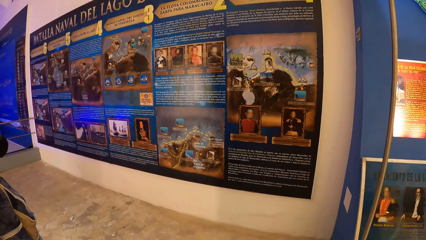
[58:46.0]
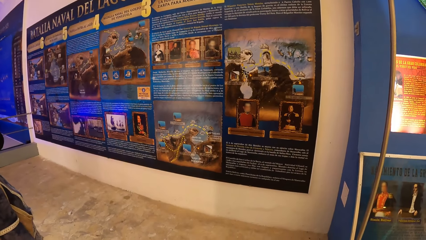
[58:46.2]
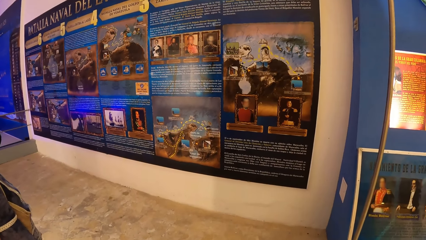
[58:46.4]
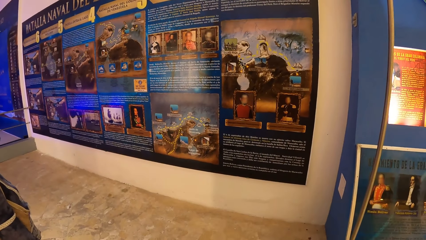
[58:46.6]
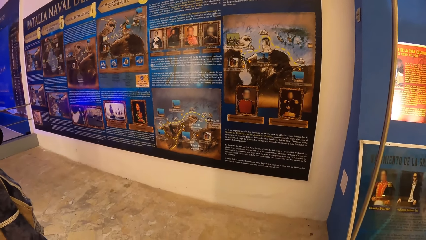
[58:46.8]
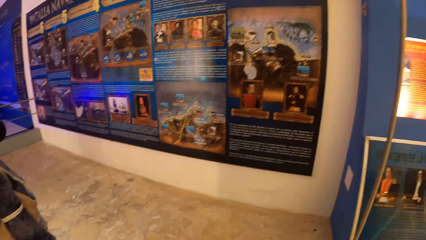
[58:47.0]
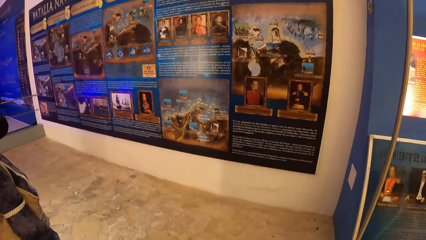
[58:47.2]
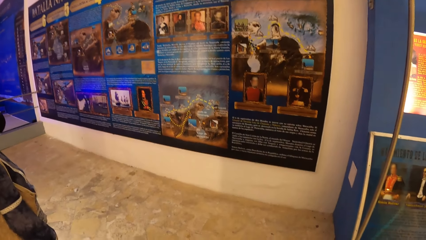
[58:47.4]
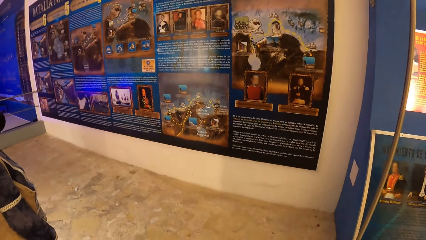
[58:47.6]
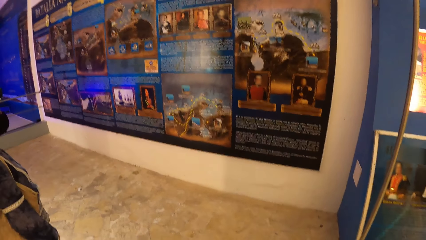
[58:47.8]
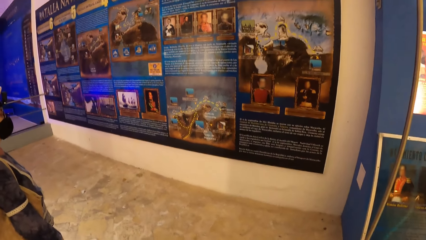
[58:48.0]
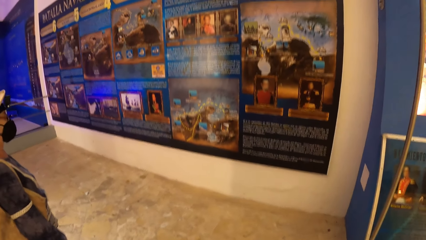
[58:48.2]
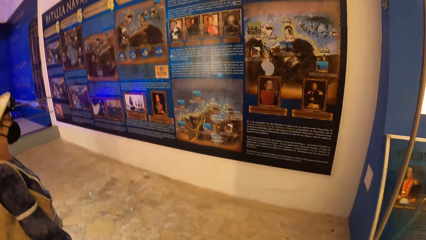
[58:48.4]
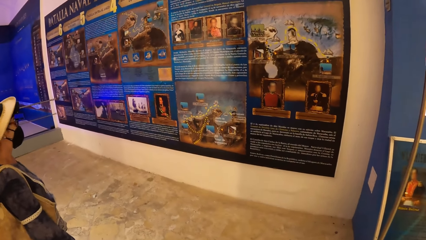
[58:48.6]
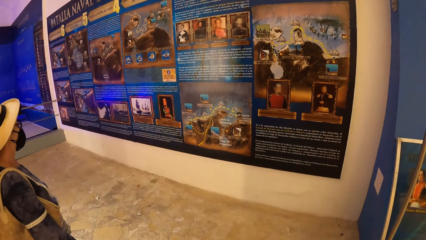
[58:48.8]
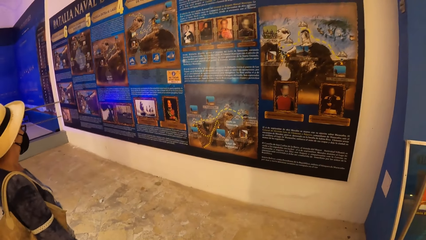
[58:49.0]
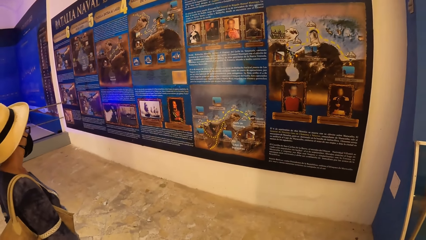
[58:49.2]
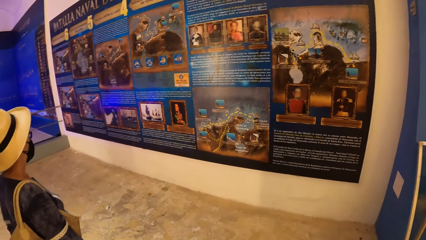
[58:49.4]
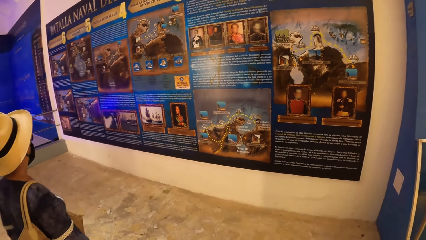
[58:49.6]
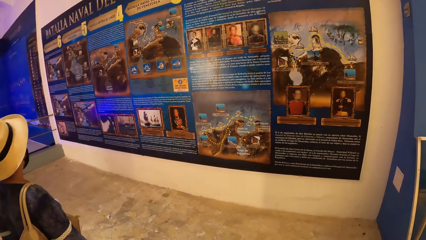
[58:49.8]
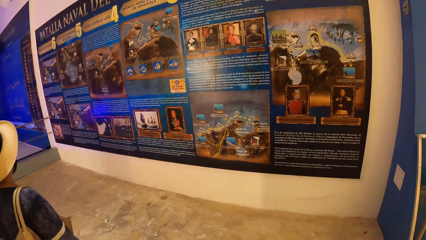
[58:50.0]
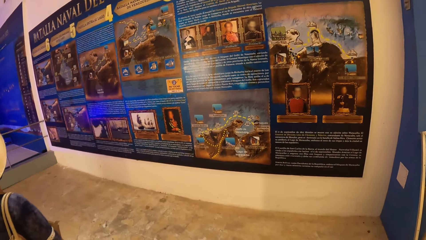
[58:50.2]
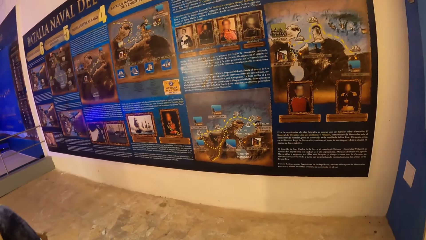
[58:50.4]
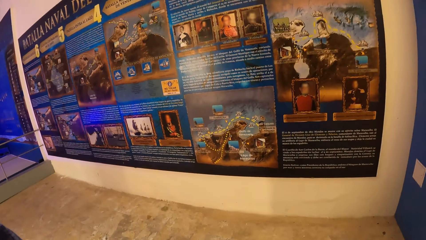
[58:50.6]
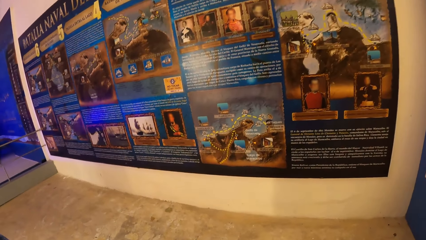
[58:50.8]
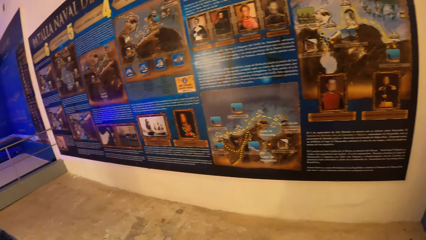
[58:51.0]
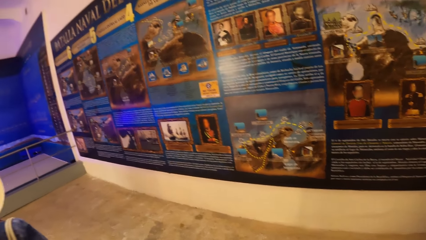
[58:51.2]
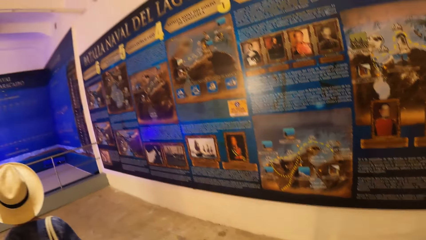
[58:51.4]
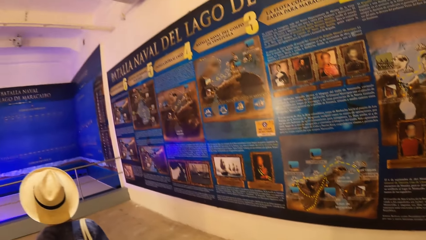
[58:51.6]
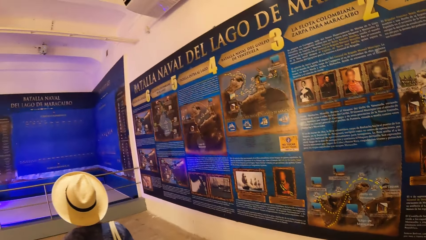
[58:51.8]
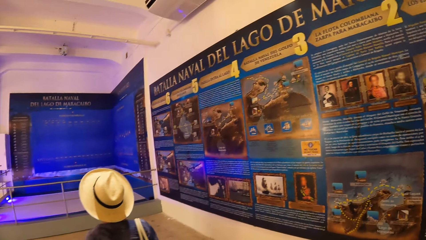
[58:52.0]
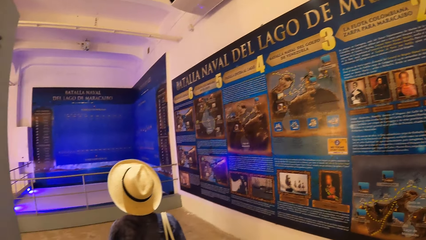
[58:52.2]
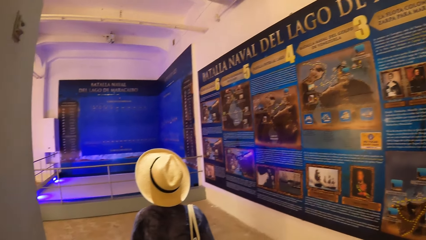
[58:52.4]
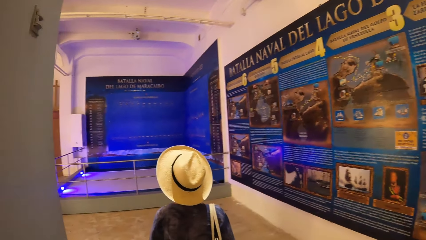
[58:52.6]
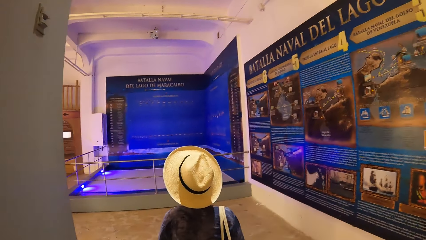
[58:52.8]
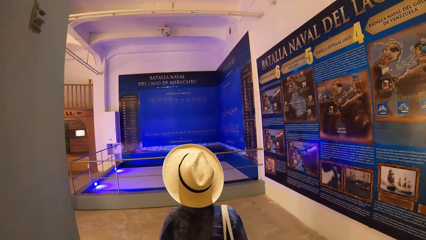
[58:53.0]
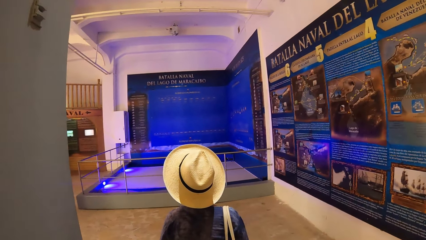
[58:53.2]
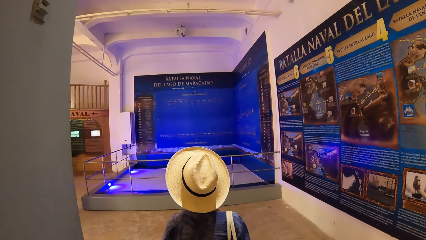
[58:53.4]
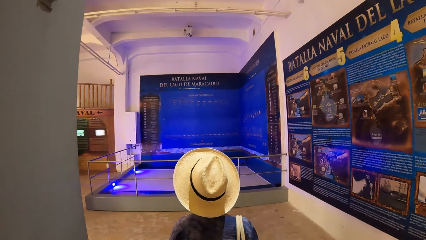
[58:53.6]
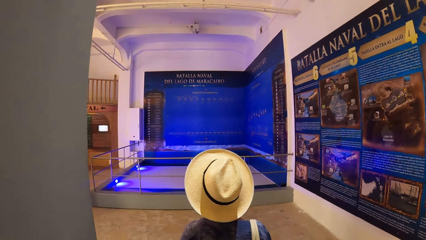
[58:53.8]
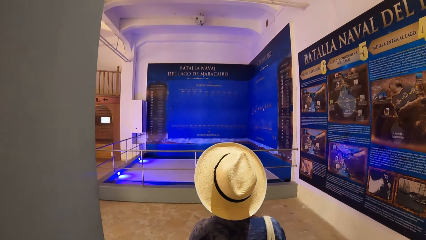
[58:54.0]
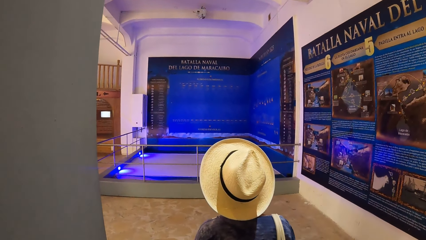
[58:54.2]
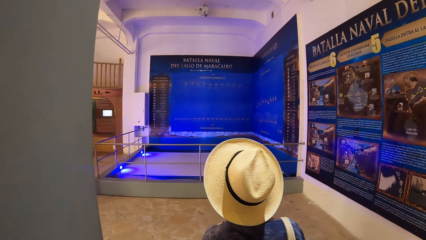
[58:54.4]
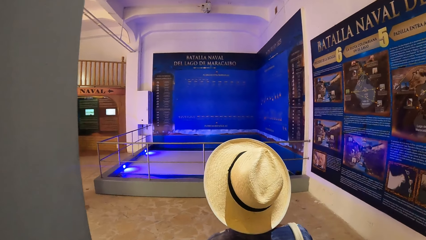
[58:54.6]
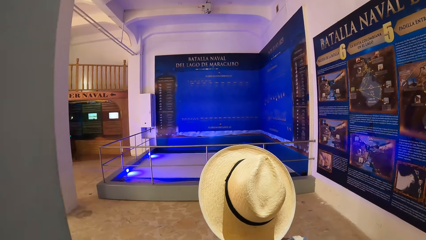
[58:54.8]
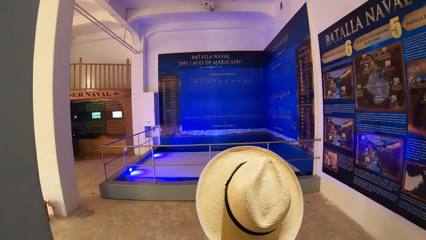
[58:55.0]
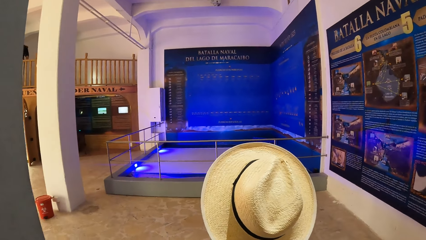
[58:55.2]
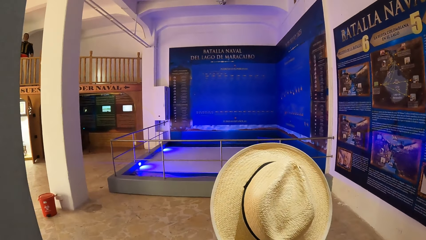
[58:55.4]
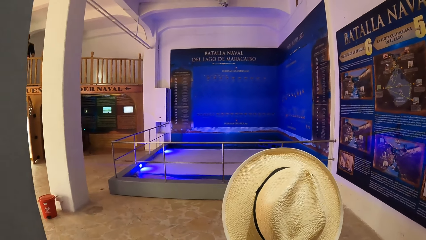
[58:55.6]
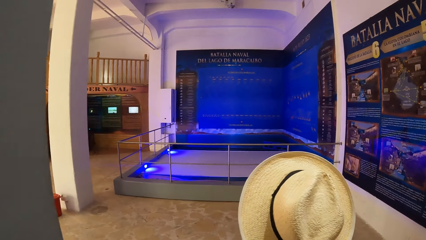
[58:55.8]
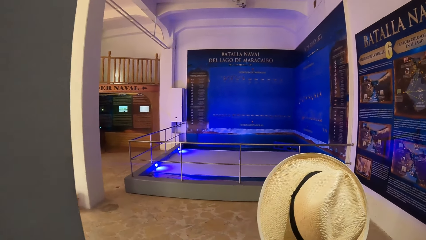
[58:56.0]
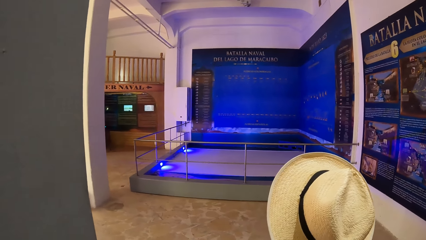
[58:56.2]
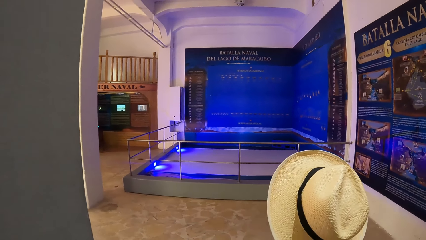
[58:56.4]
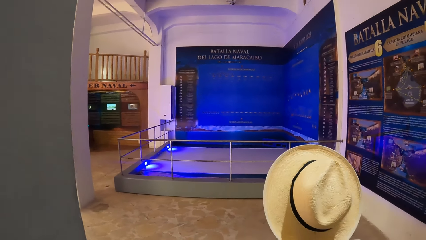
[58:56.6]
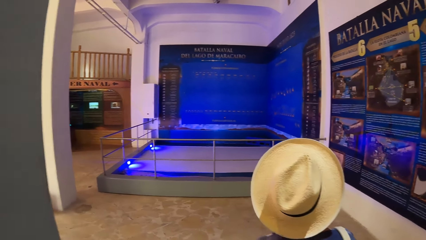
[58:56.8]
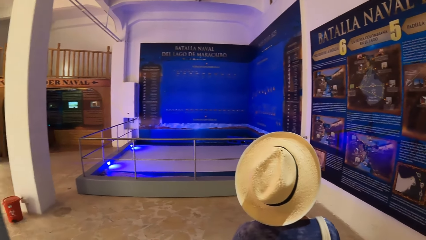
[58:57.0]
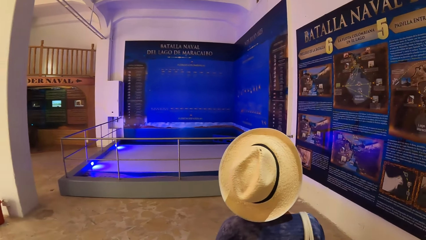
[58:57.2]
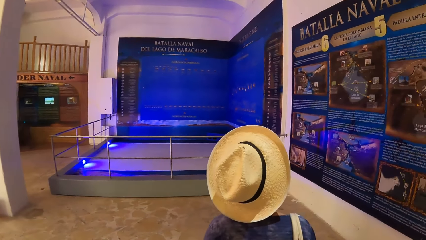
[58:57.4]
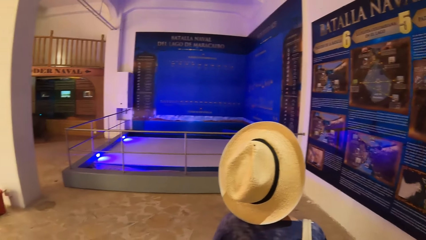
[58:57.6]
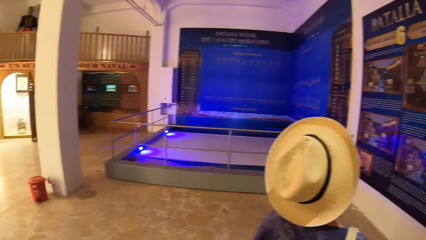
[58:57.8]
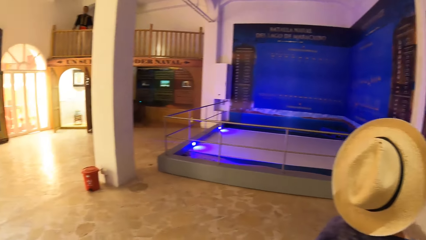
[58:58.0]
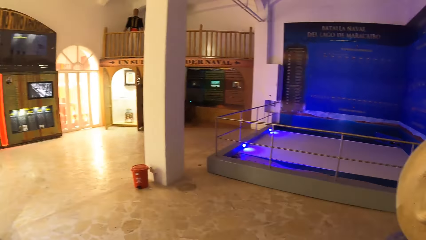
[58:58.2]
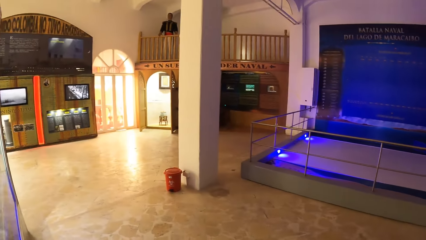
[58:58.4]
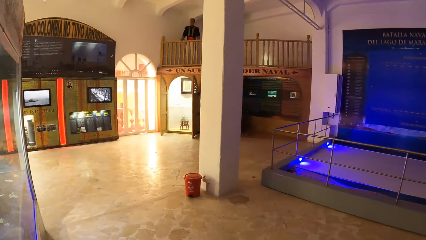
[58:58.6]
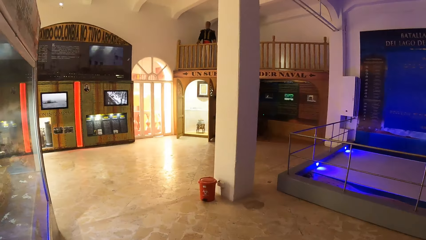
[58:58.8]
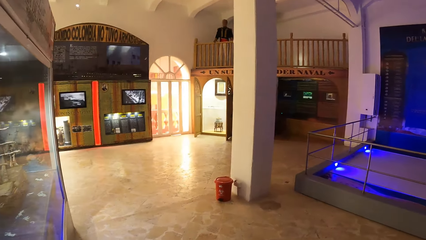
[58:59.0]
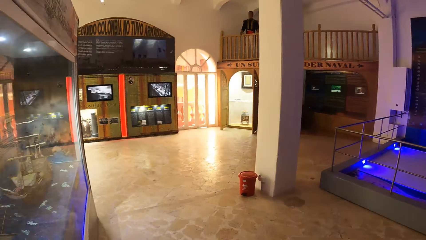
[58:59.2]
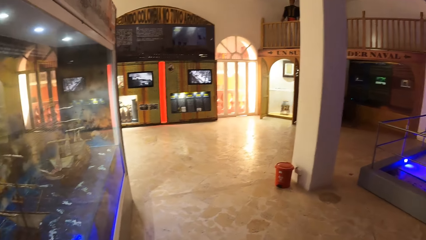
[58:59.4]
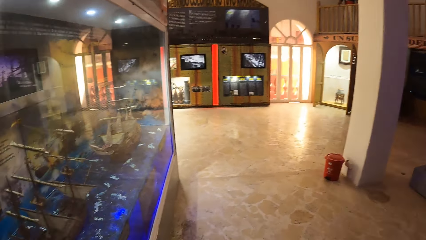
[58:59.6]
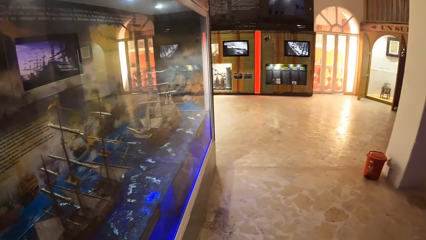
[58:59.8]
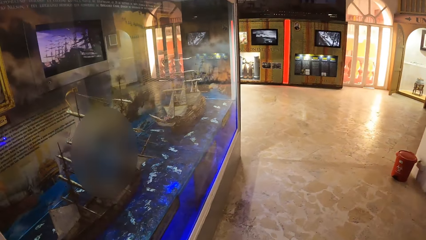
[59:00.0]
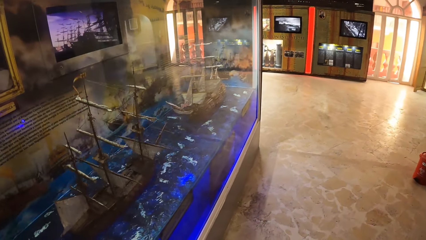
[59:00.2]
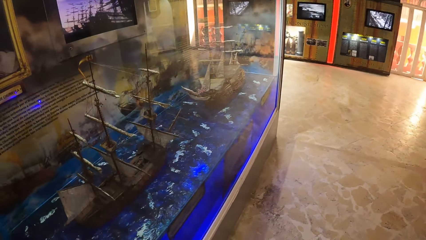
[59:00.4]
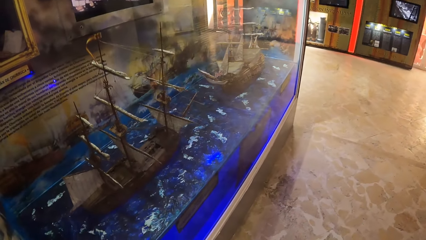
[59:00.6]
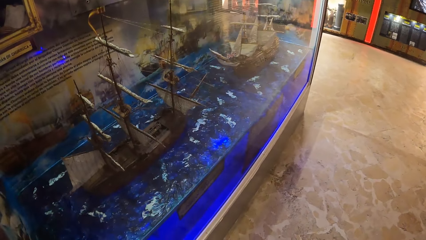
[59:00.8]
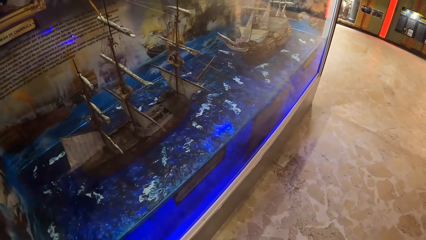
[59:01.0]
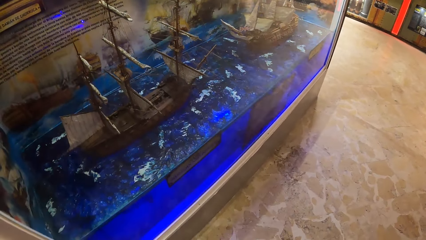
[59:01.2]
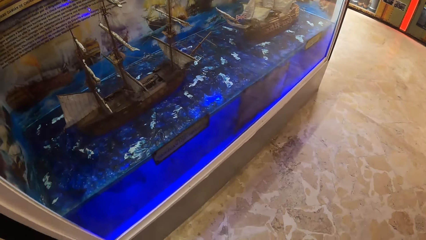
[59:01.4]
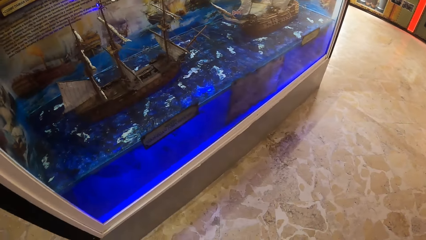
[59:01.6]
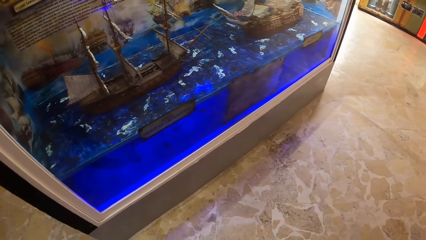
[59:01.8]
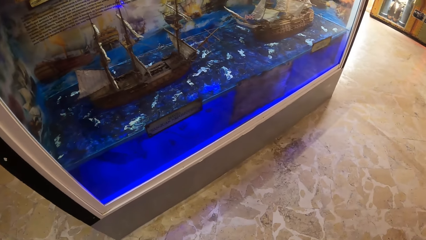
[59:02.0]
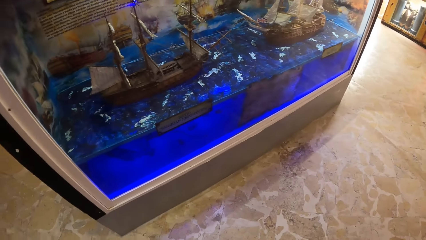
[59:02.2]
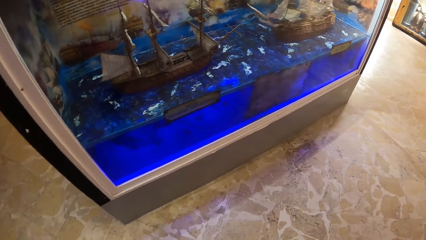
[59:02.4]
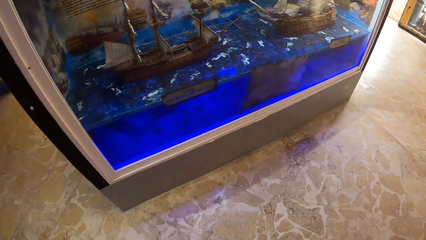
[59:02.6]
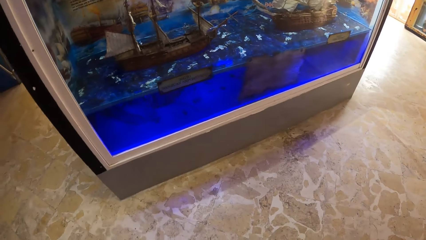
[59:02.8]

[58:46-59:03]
The camera wearer walks forward. He looks on his left hand side. He examines some antiques in the museum.
